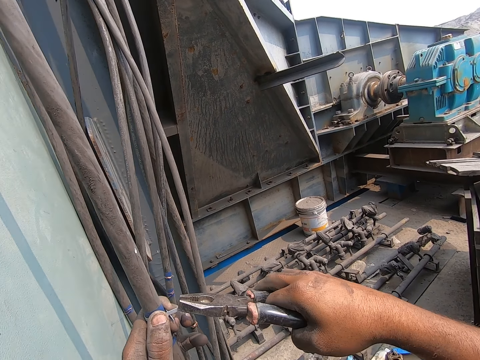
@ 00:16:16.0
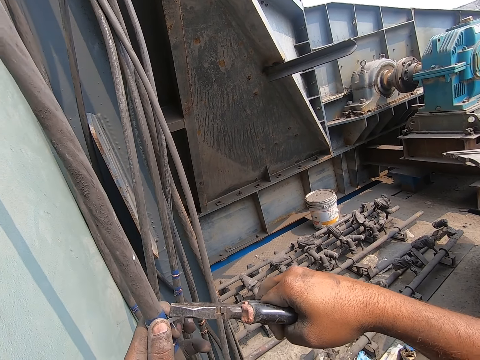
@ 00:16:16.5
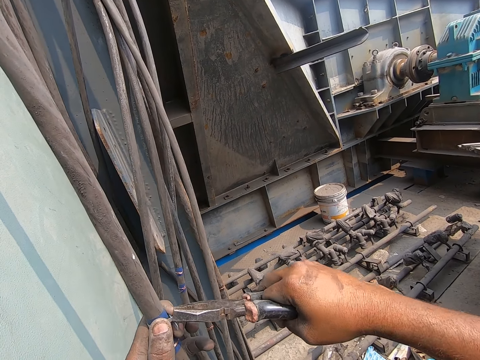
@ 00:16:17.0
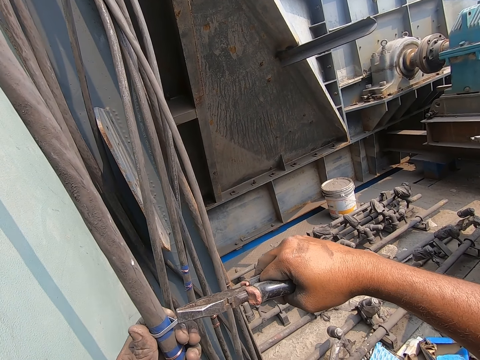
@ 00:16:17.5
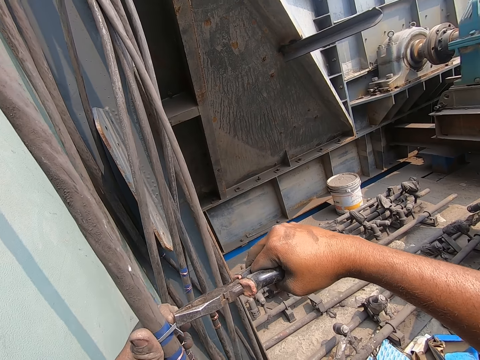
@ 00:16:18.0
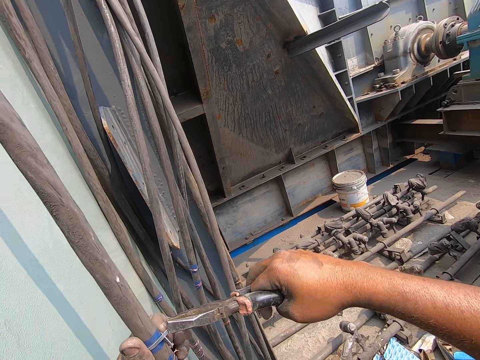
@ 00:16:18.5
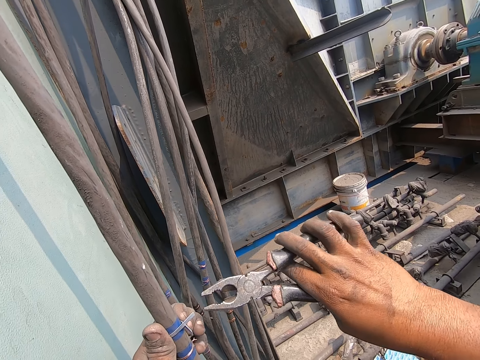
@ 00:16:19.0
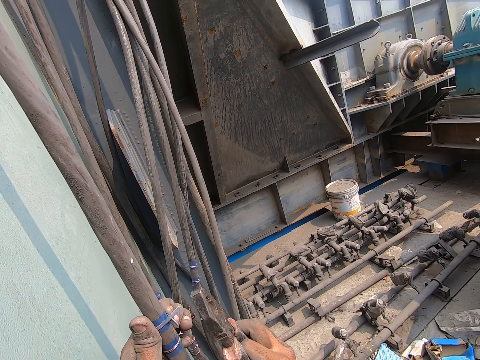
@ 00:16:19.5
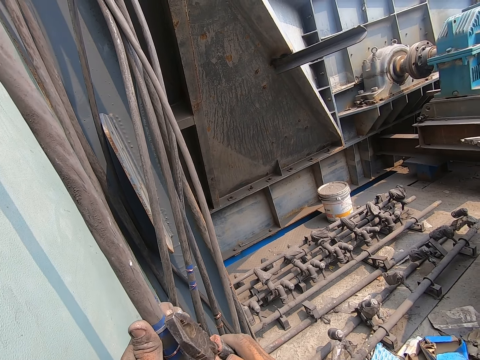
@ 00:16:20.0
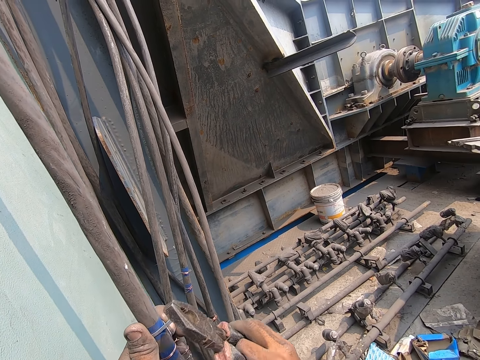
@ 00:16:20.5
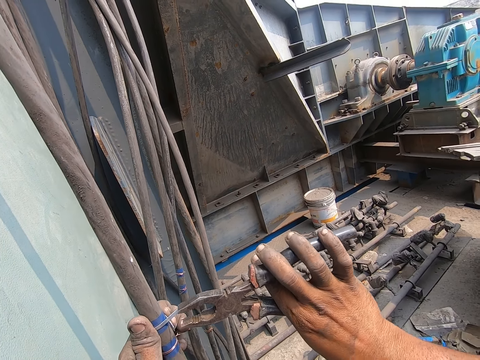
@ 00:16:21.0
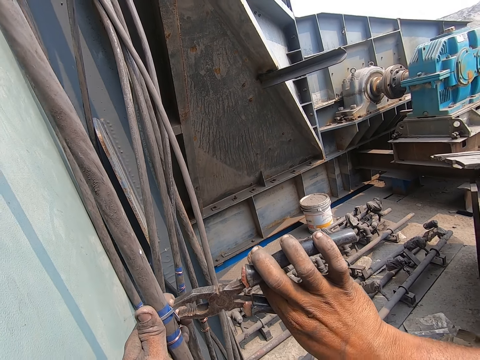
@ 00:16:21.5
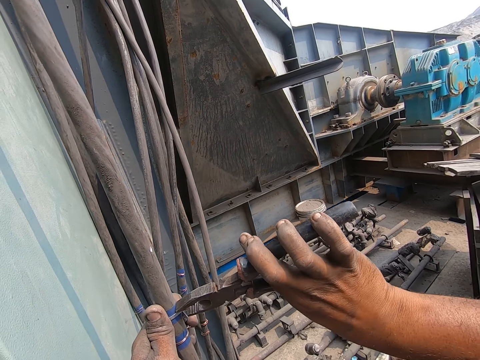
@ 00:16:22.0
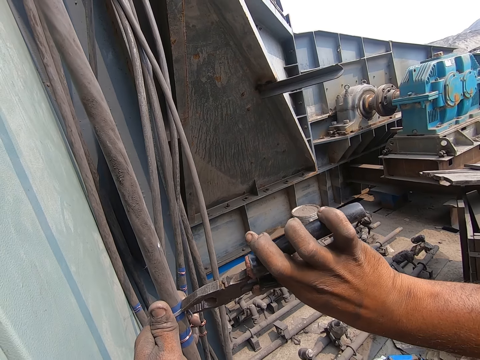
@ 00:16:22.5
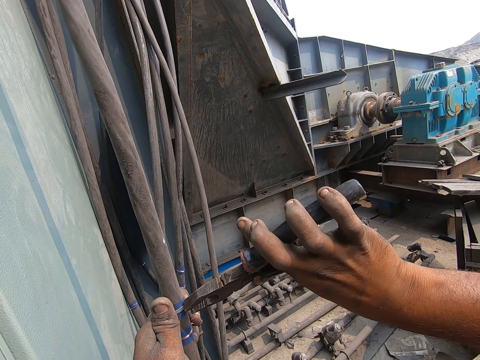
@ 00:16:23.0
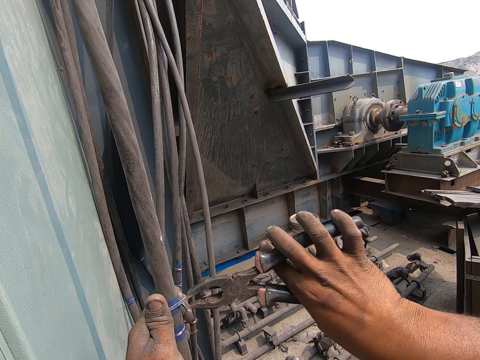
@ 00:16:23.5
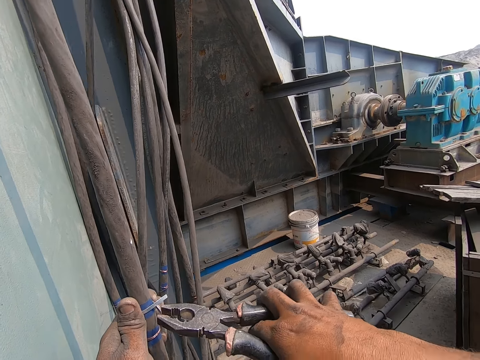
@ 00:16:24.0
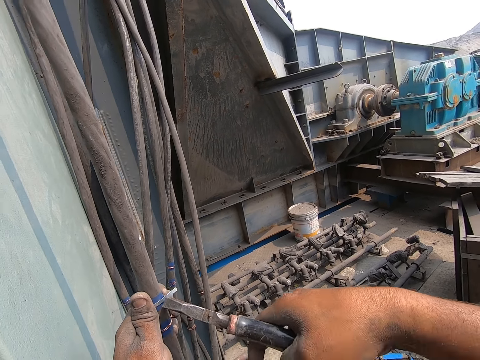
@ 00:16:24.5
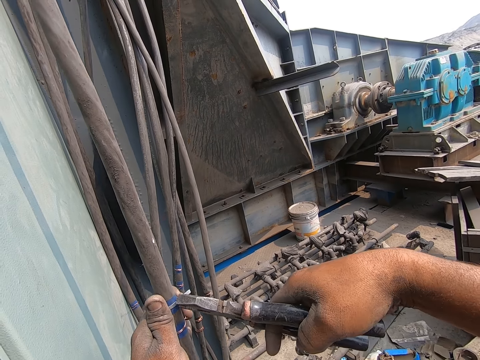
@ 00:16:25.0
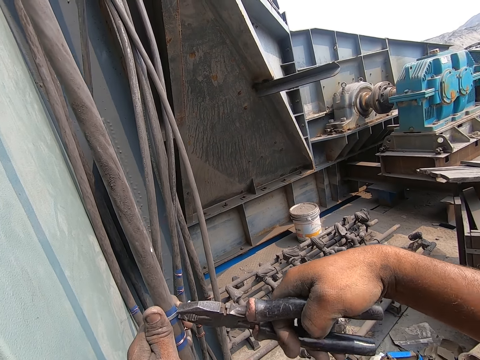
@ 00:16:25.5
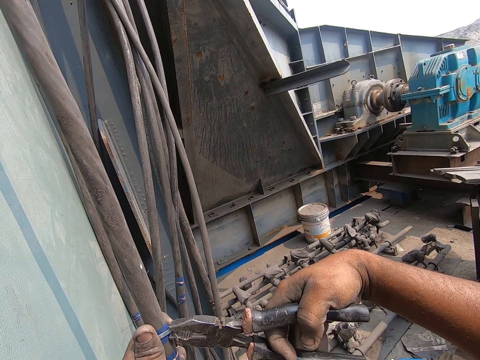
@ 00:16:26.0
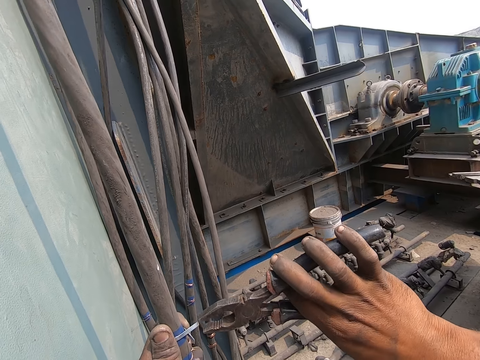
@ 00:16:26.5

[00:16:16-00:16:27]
The camera wearer hits the wire with the pliers. They tighten the wire.

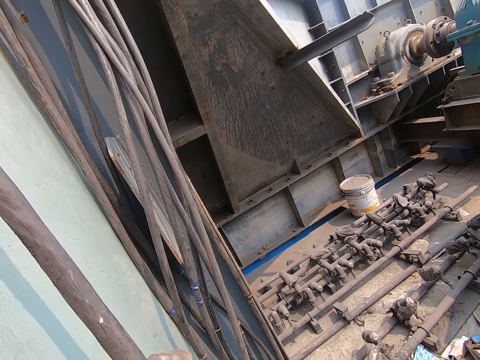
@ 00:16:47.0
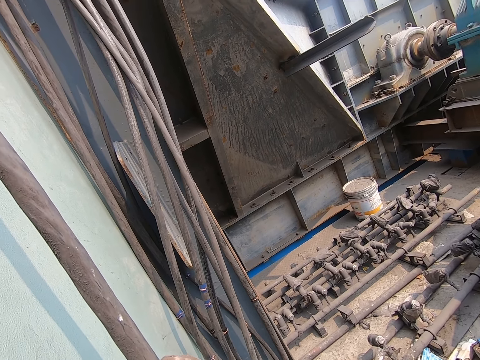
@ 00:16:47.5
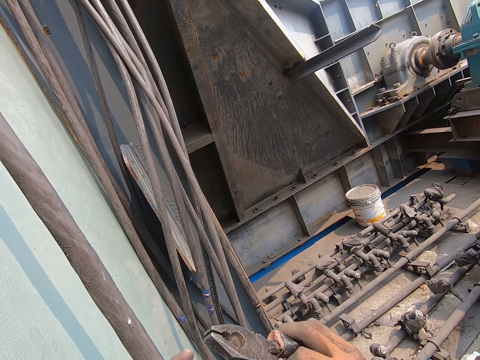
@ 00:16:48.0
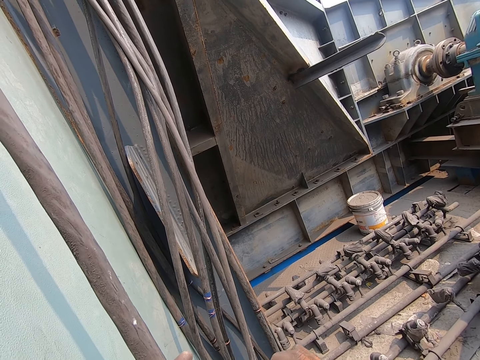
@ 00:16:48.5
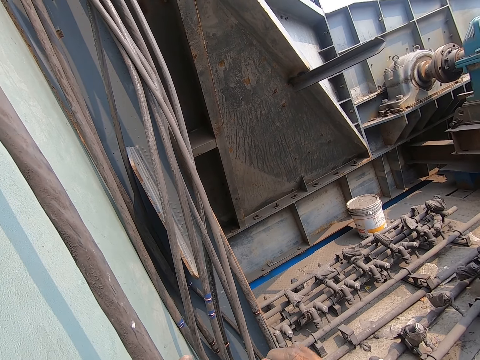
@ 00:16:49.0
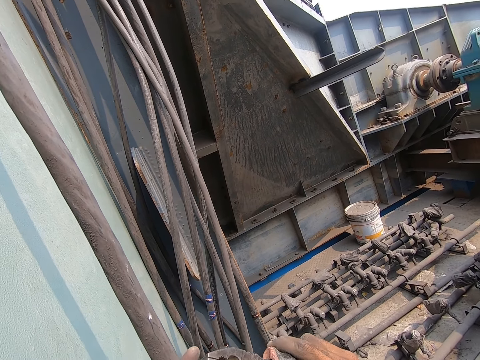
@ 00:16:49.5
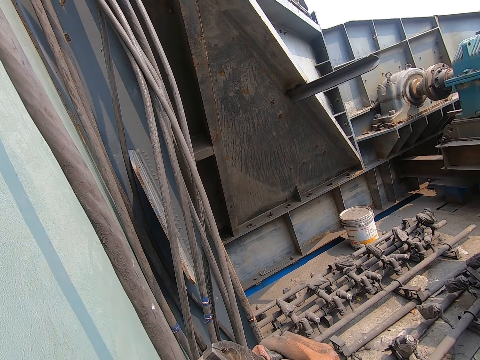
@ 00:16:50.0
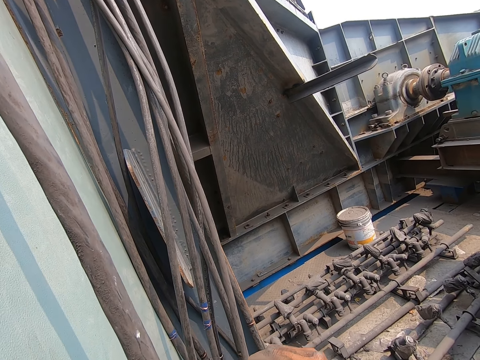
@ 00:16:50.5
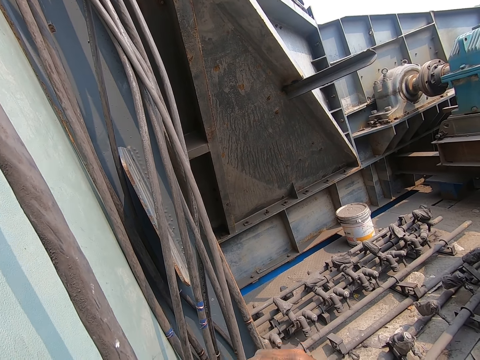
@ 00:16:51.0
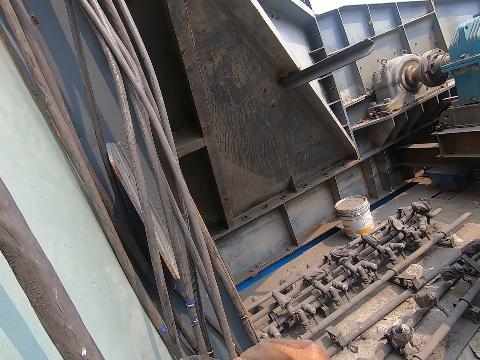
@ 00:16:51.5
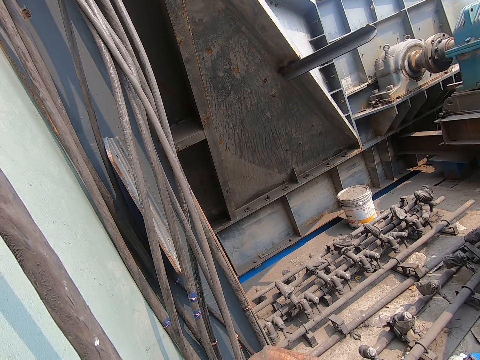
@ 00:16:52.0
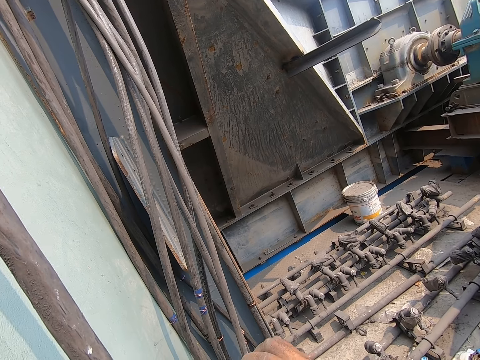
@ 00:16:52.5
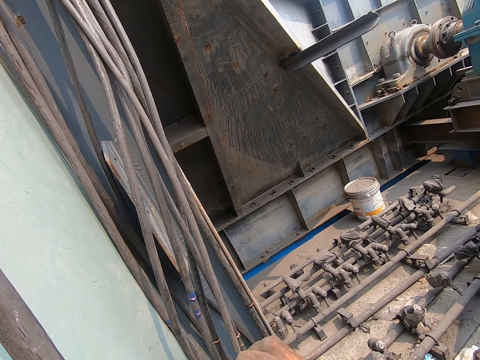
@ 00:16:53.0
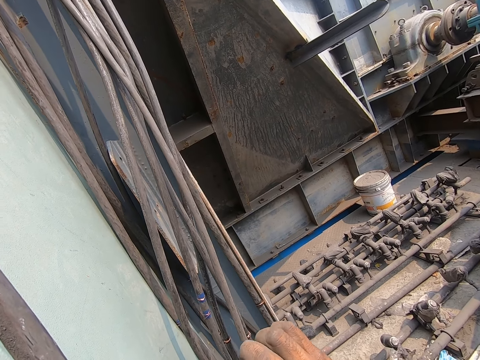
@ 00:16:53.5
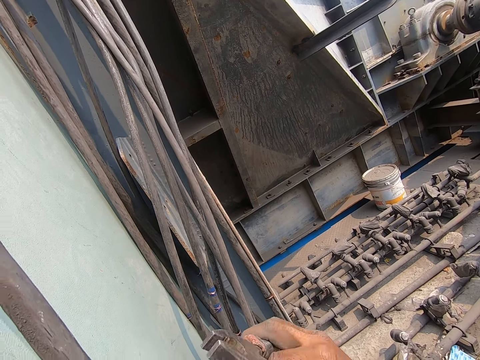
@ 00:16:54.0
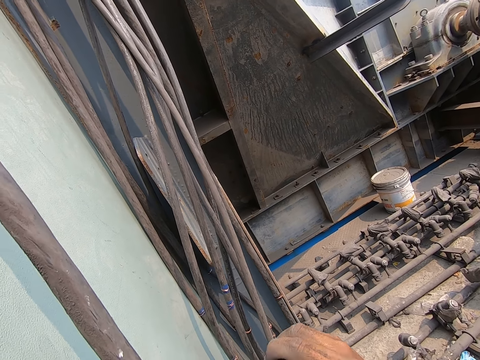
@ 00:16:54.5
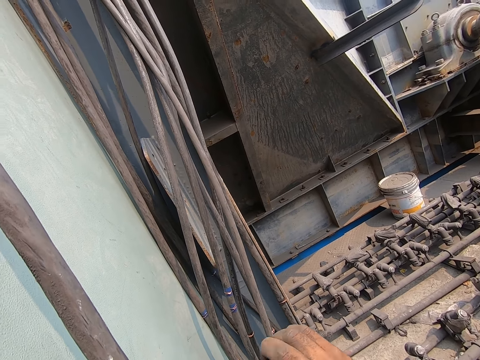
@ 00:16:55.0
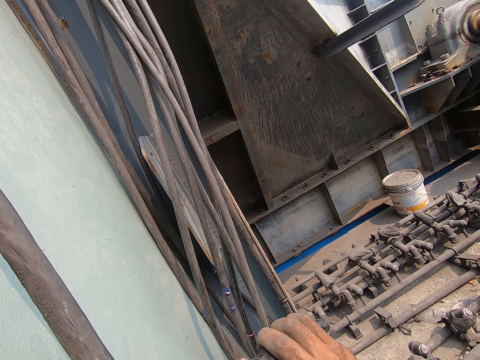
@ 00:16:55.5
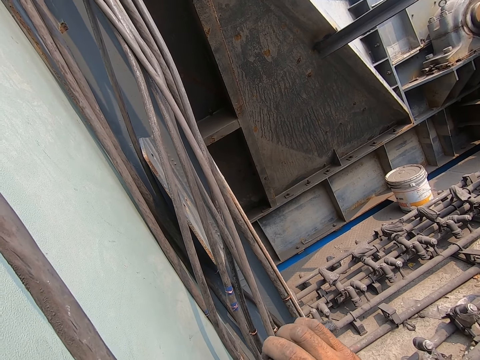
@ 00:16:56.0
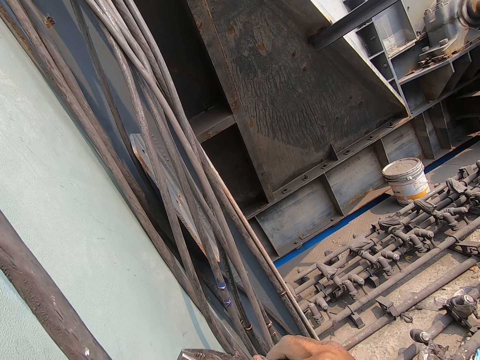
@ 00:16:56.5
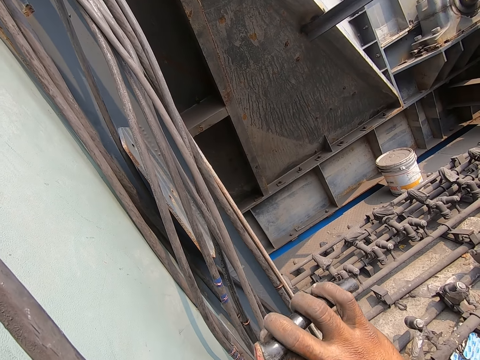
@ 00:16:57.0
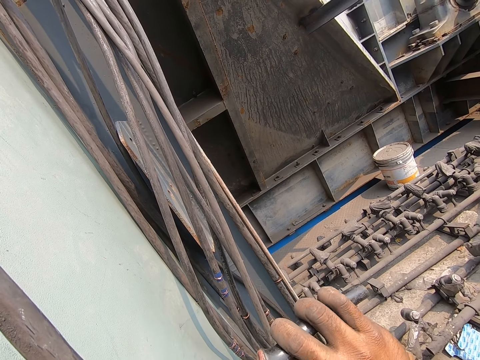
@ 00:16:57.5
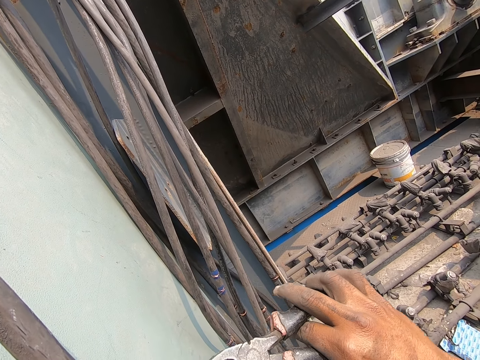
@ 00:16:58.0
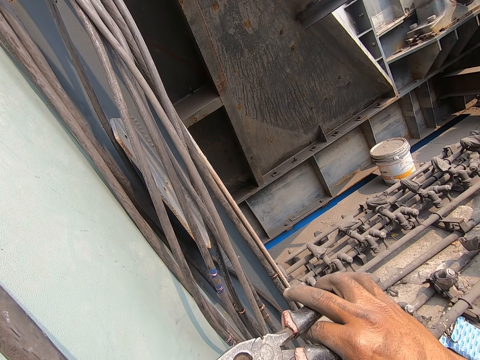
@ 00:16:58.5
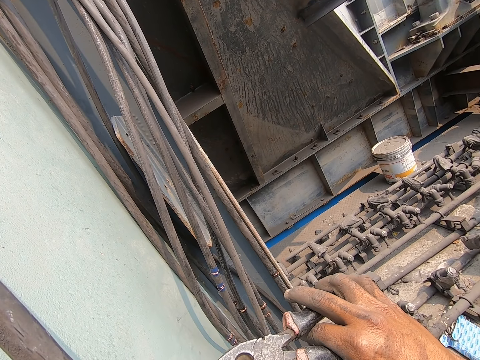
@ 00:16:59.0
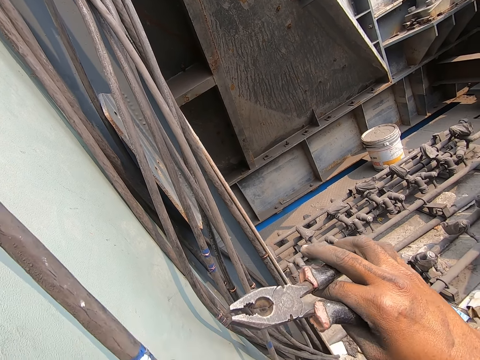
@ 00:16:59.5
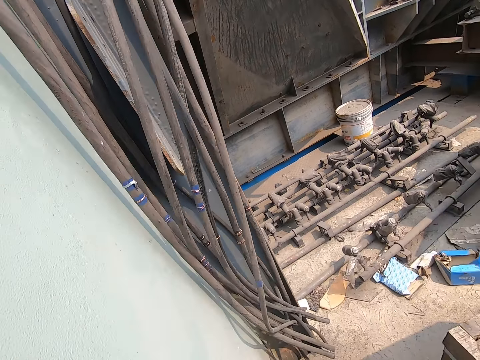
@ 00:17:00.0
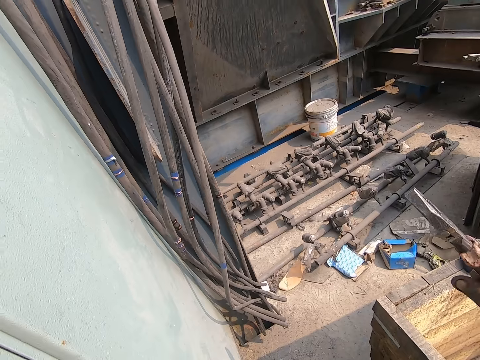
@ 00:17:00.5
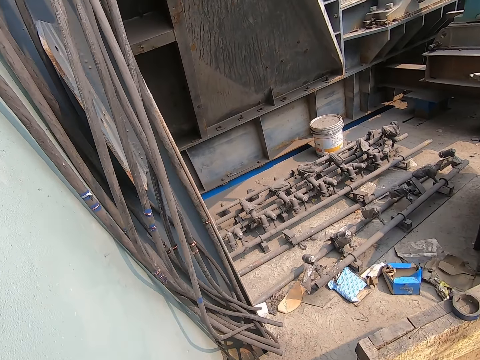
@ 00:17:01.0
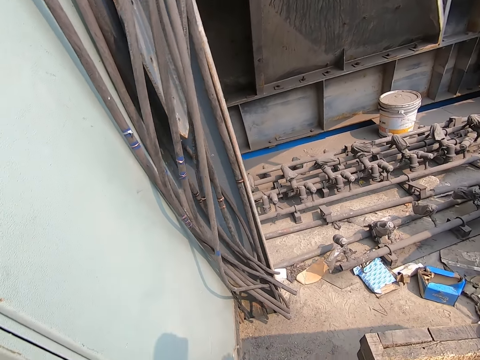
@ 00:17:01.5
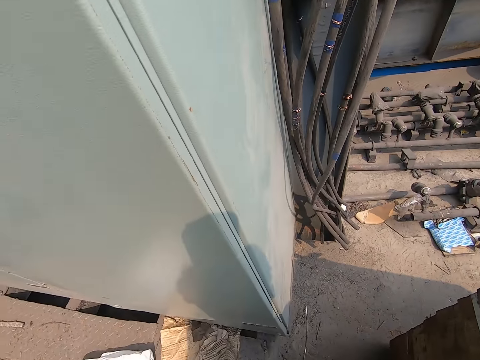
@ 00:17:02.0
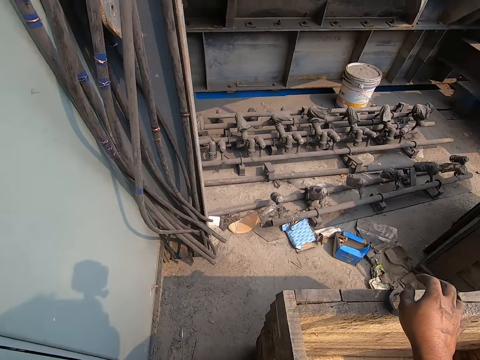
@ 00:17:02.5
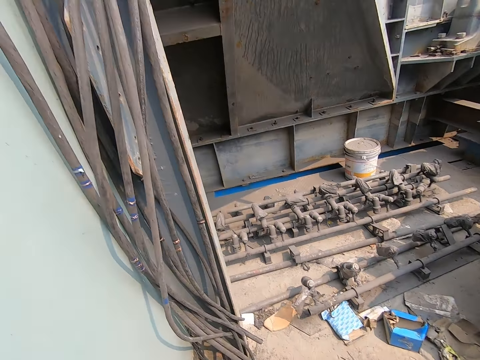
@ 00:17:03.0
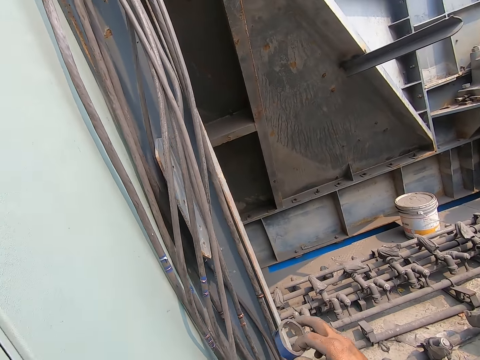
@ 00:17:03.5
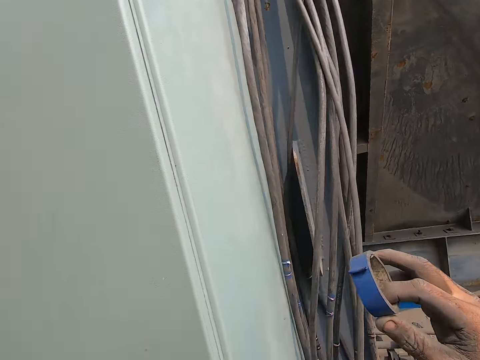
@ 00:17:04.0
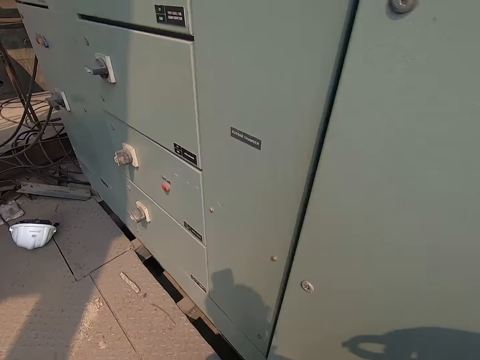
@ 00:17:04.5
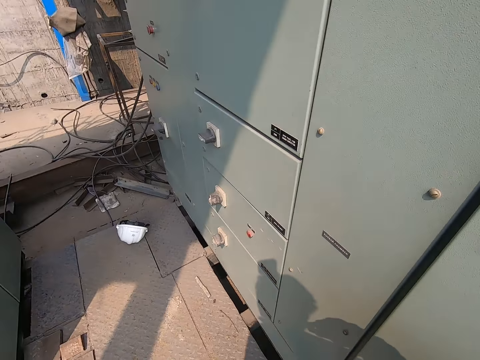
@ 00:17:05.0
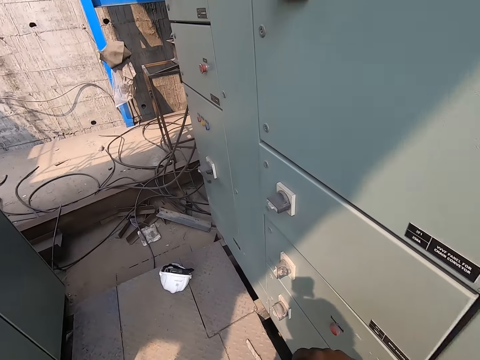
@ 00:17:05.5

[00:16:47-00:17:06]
The camera wearer hits the aluminium wire on the cable with the plier in his right hand. He tightens the wire. He leaves the wire in his left hand. He stares at the cable. He picks up the electrical tape from the wooden crate with his right hand. He looks around the workshop.
